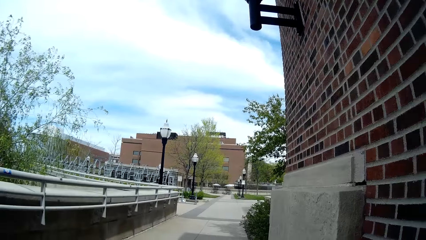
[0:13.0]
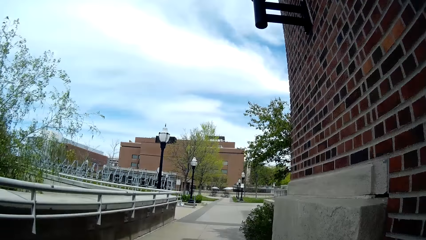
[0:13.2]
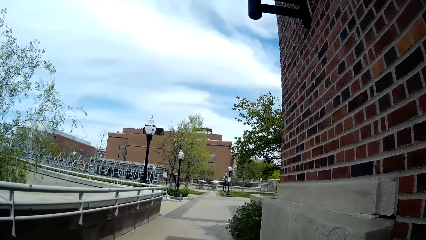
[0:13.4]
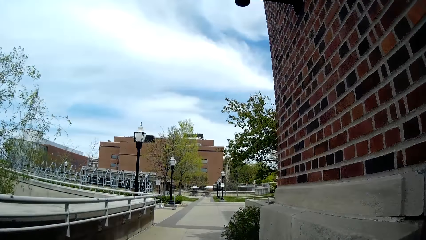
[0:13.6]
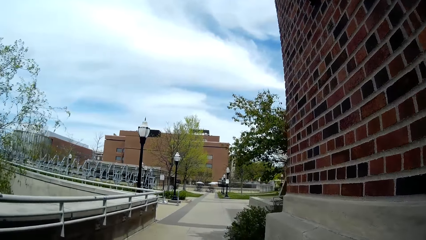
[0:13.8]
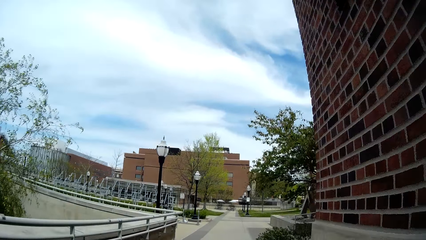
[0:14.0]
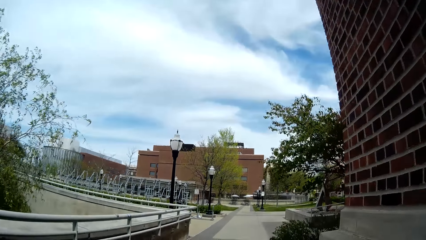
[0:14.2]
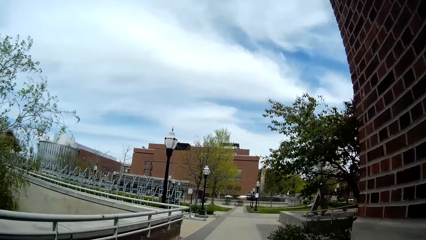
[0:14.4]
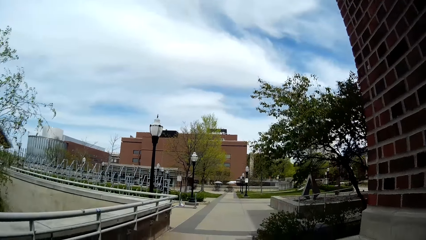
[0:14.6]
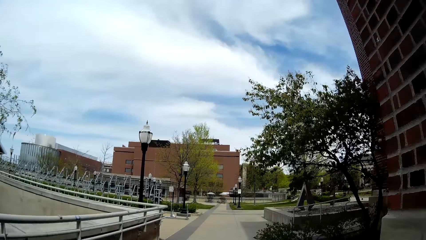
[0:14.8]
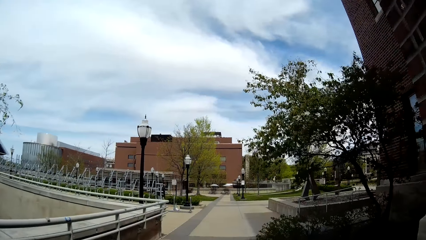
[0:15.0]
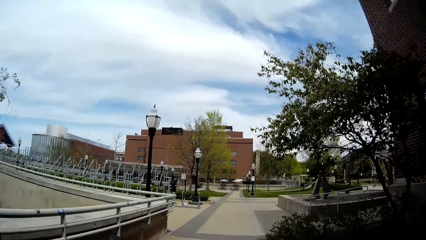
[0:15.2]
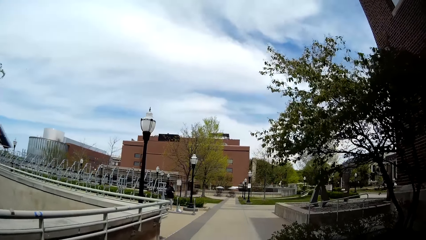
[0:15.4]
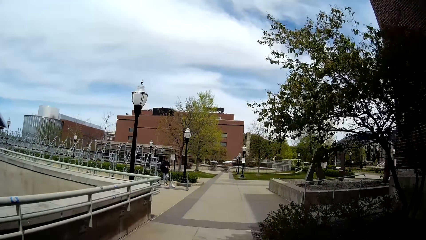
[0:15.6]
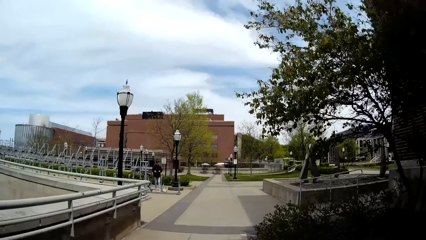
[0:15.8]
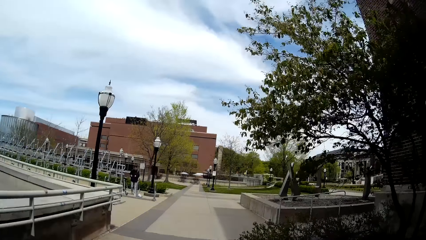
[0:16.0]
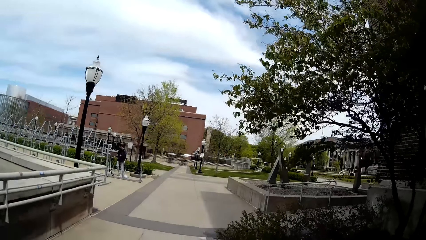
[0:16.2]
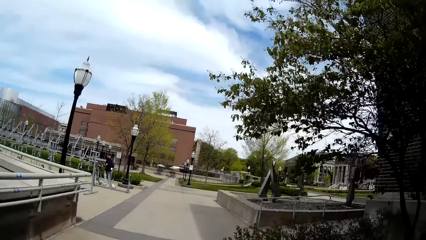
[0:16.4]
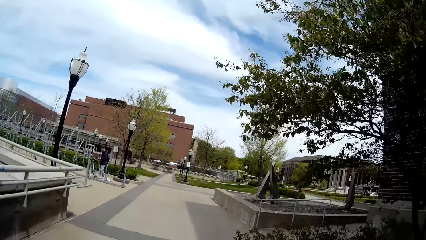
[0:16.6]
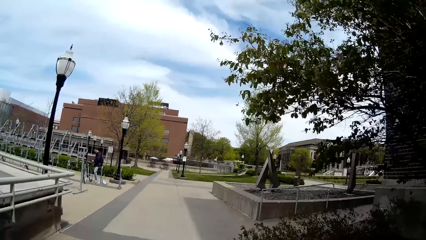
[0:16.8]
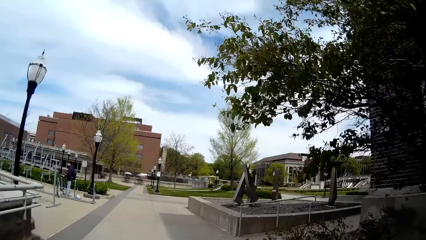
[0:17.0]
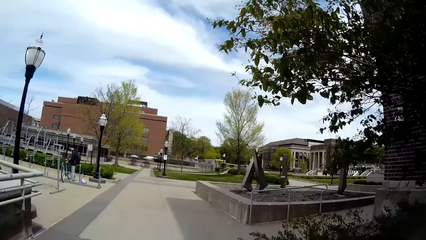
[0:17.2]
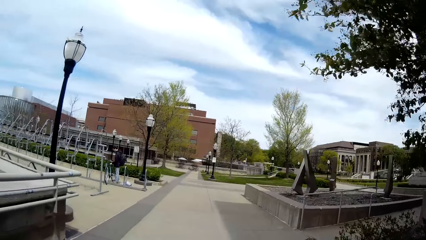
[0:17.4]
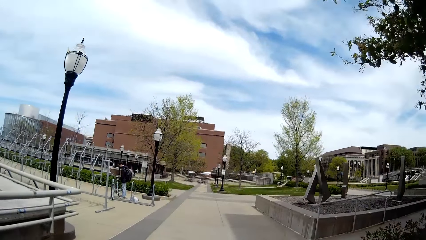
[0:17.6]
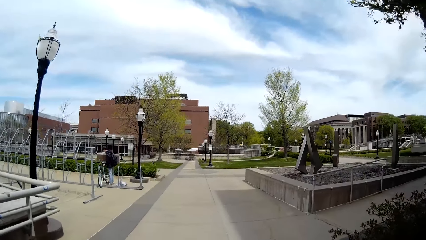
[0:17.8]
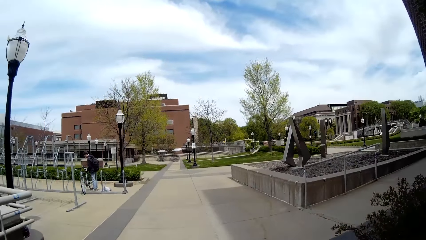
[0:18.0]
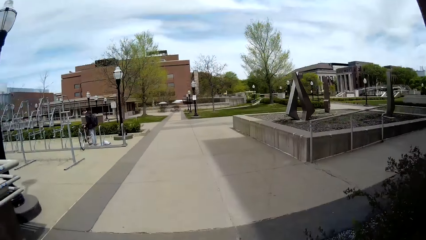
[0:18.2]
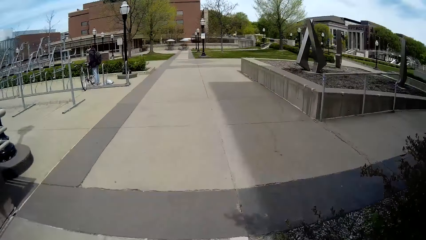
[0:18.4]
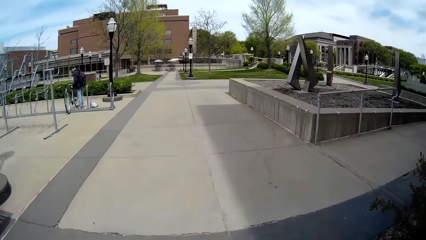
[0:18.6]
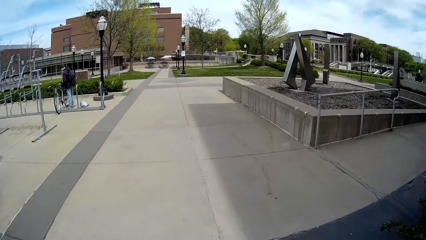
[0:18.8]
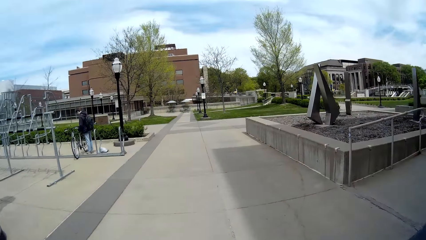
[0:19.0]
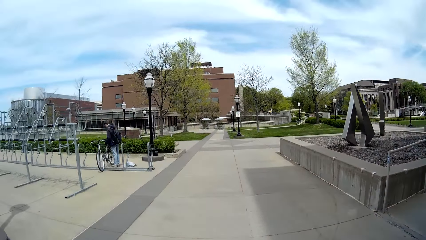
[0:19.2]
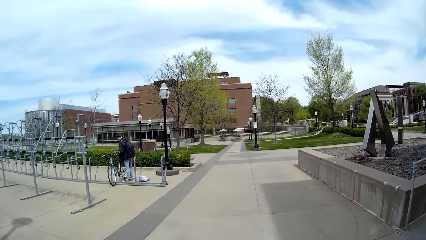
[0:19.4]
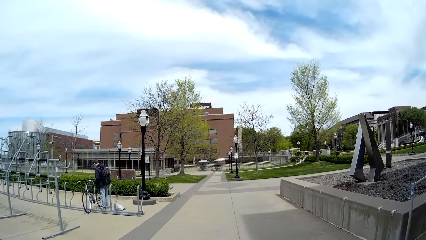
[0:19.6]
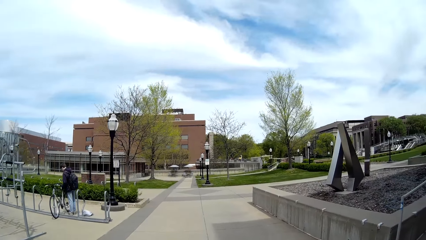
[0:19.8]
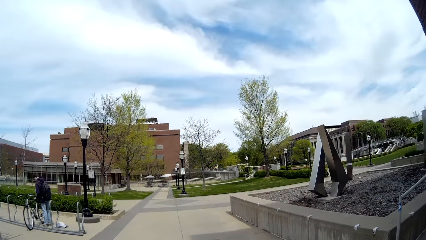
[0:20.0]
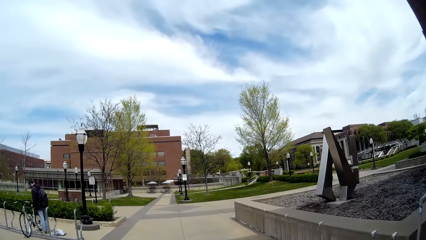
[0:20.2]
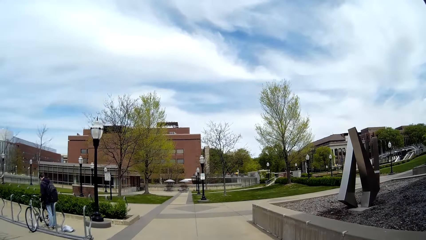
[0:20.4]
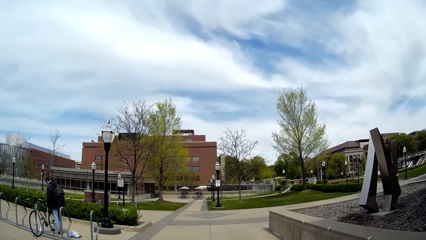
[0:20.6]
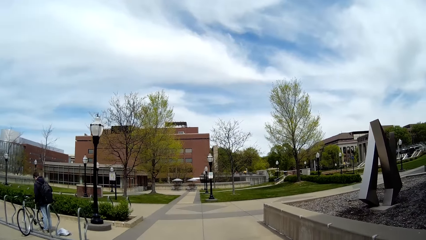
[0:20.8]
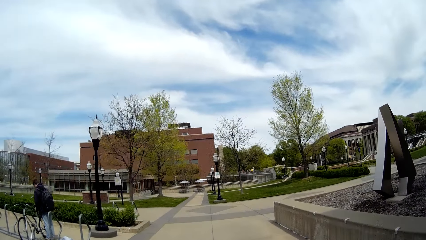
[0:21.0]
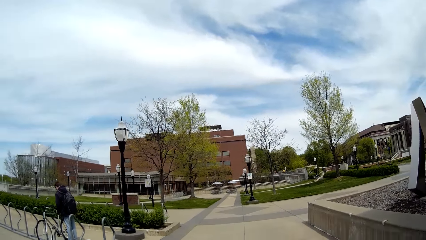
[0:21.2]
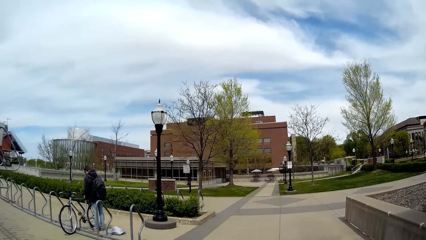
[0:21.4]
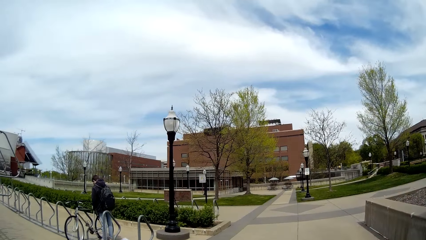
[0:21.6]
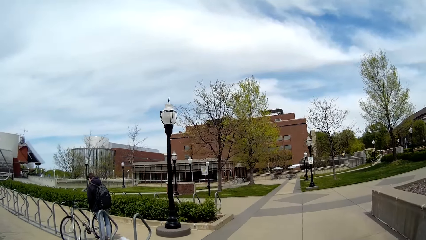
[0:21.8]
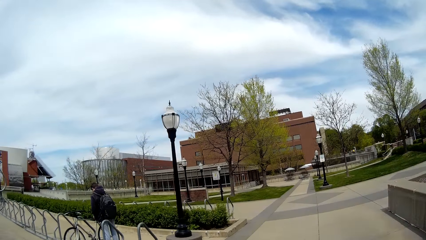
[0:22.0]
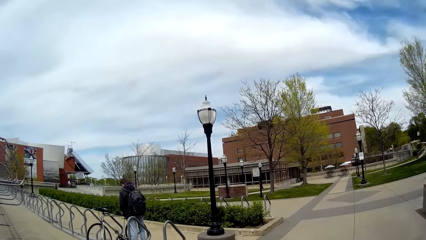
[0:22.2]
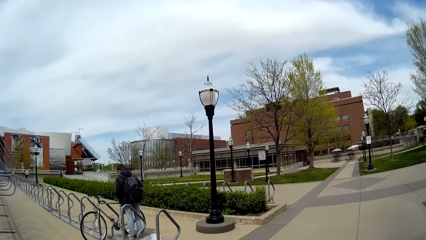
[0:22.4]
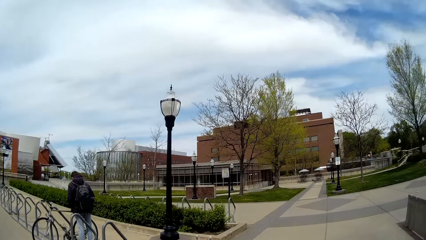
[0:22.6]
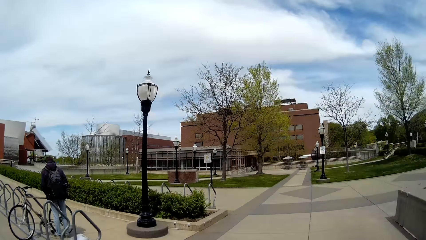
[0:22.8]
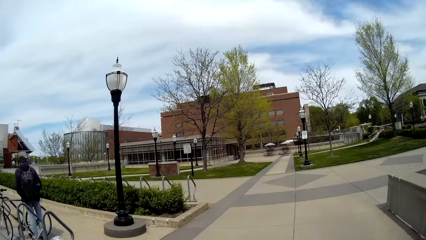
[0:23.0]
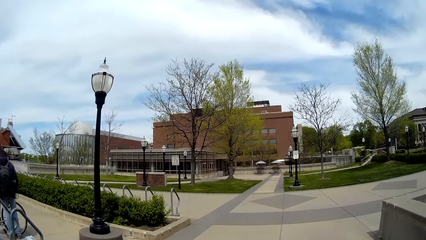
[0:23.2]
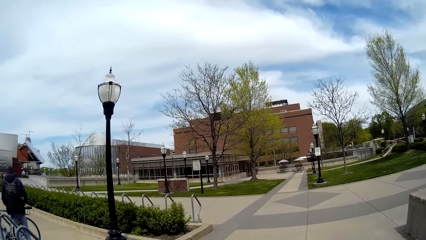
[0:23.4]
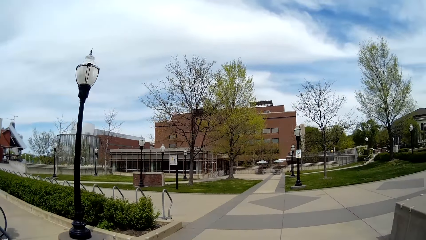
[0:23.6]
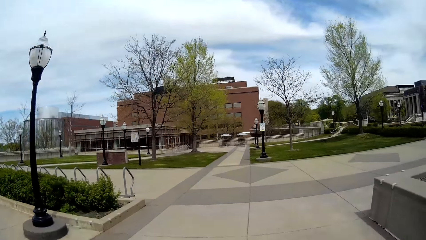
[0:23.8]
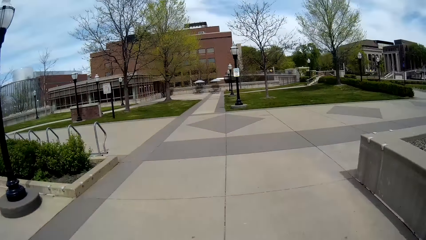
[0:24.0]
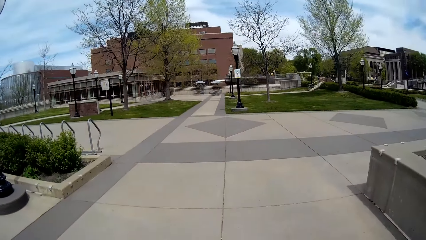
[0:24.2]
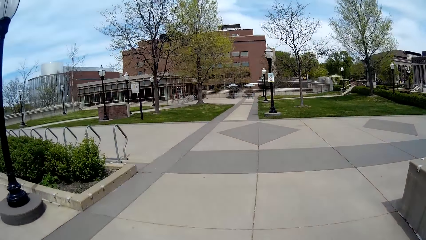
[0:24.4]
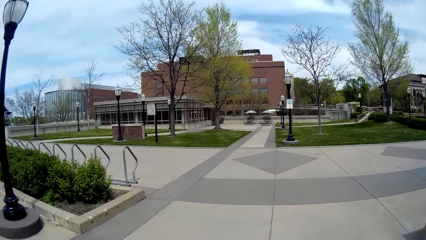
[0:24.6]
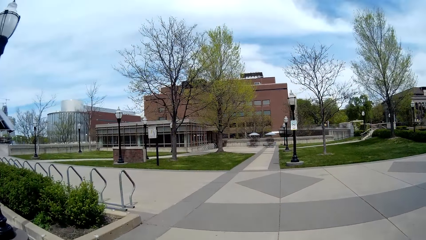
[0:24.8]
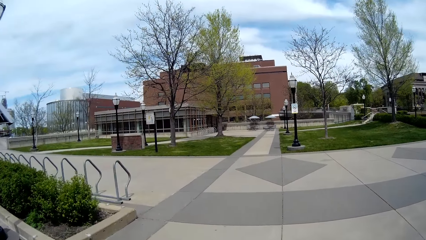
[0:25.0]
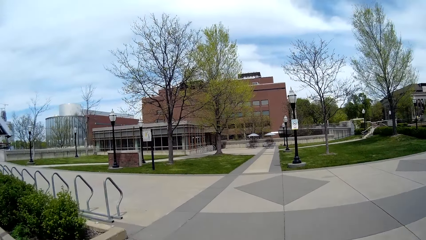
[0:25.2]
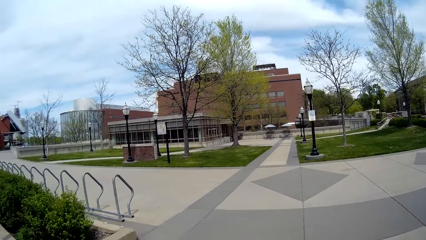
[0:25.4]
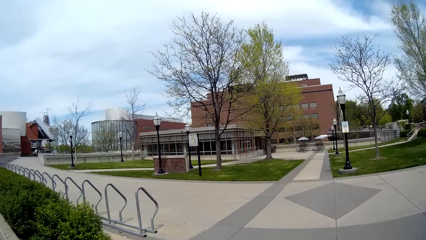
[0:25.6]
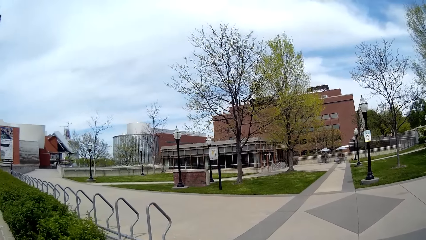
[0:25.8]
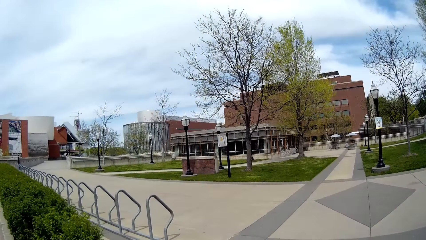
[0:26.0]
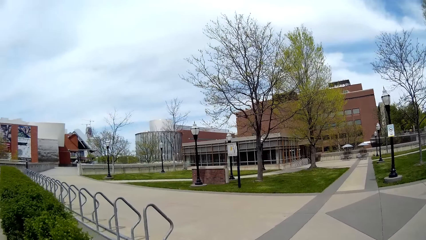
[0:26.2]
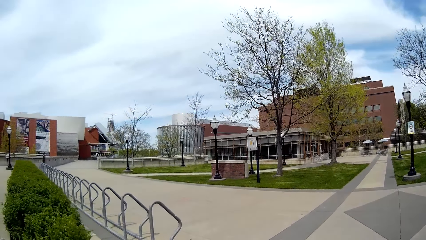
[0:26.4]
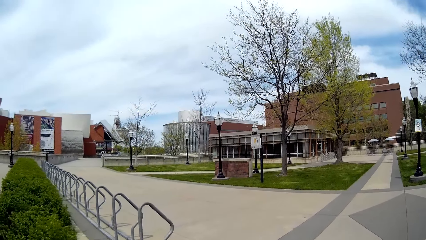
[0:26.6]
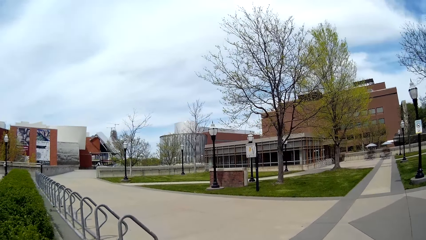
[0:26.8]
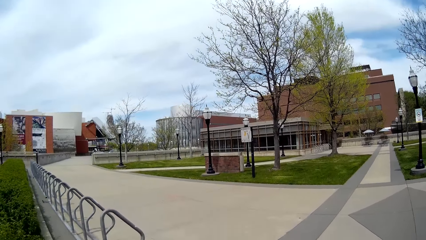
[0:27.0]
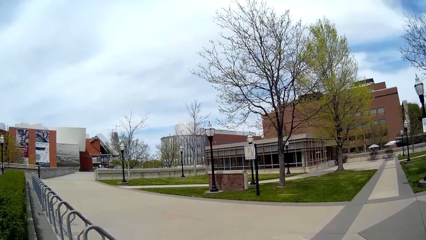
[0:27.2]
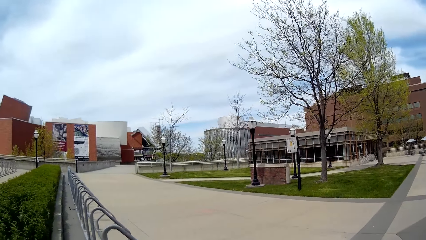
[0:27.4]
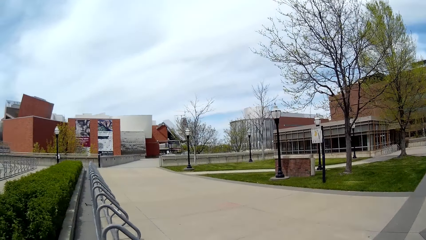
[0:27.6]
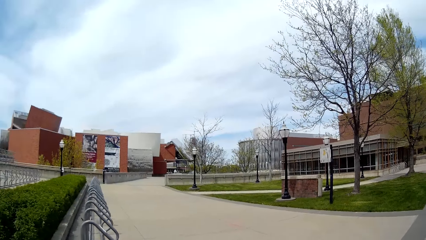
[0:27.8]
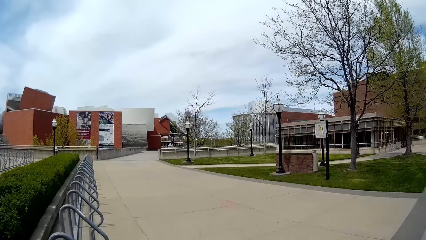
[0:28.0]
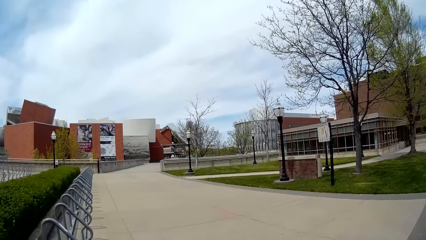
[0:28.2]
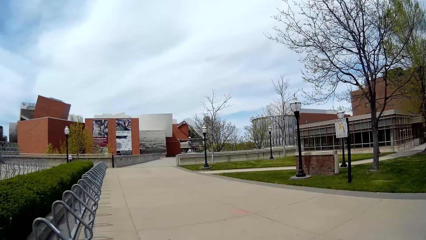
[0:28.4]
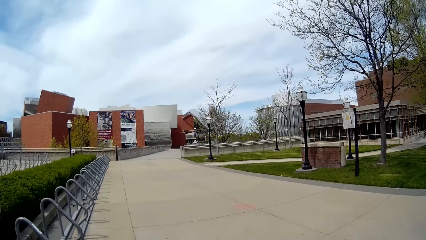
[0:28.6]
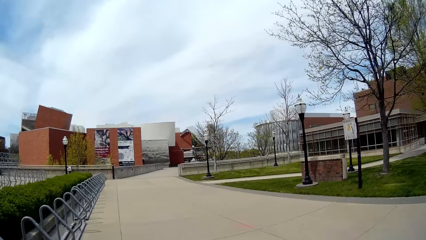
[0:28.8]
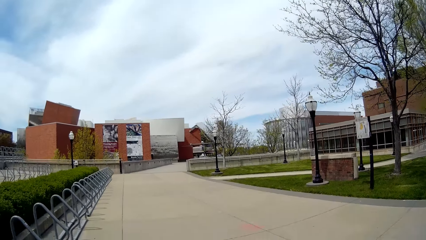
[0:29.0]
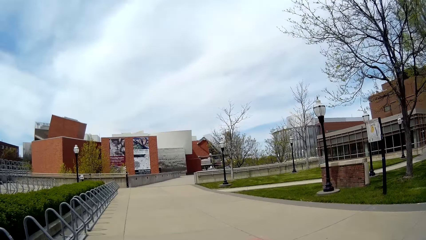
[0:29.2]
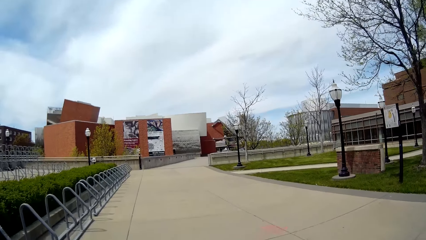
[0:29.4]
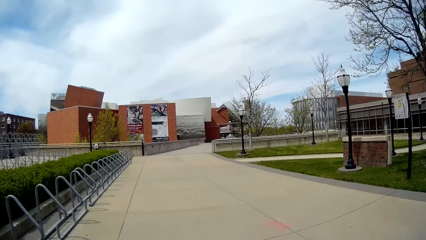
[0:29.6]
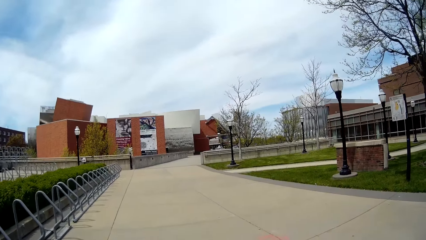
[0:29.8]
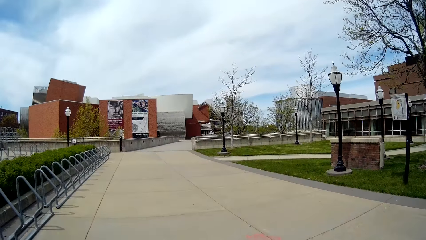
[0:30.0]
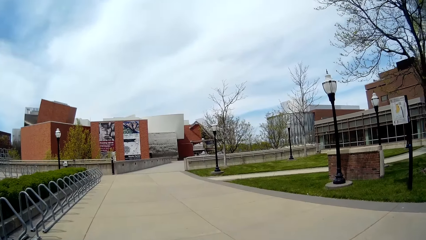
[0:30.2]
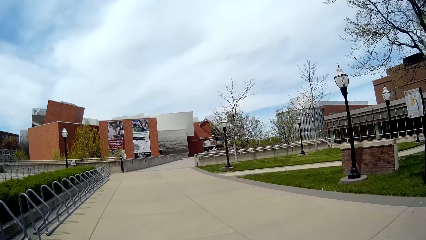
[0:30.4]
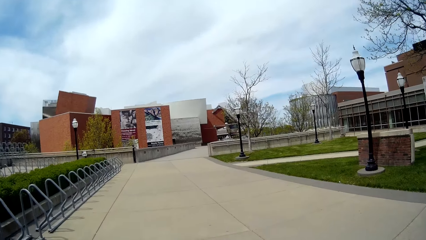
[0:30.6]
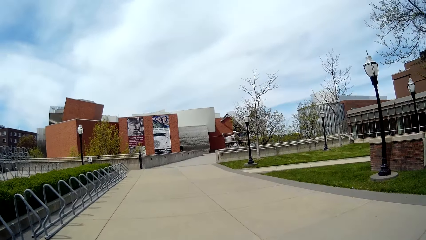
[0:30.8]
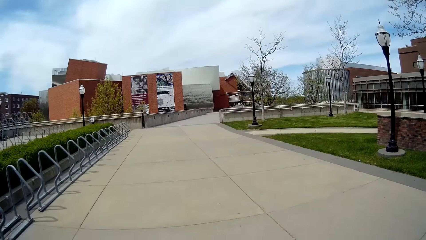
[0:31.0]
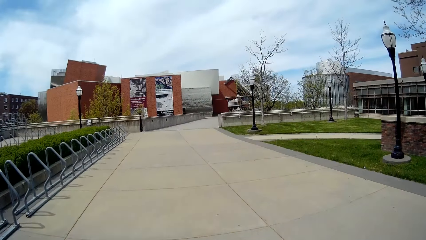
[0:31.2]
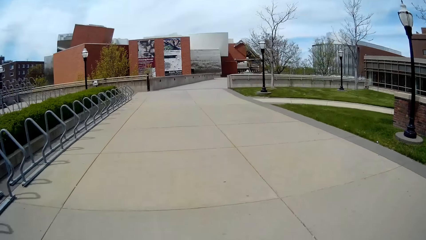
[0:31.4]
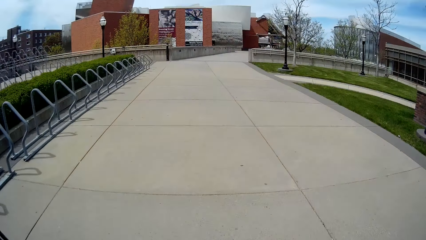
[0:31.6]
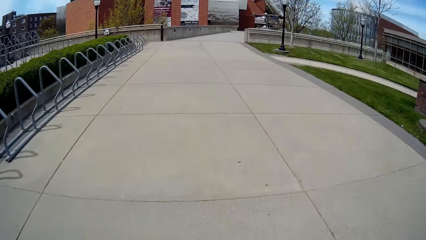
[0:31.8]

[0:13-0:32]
The camera wearer walks around. A man parks a bicycle in a bicycle stand with his hands.
